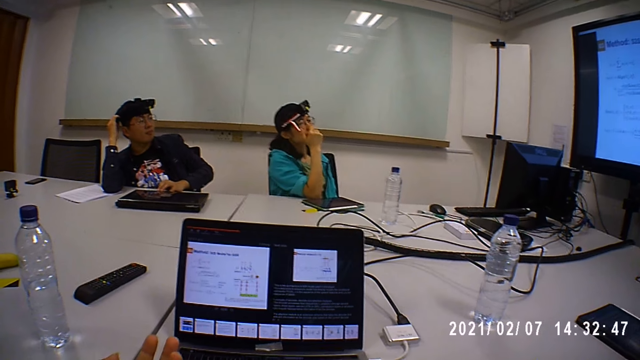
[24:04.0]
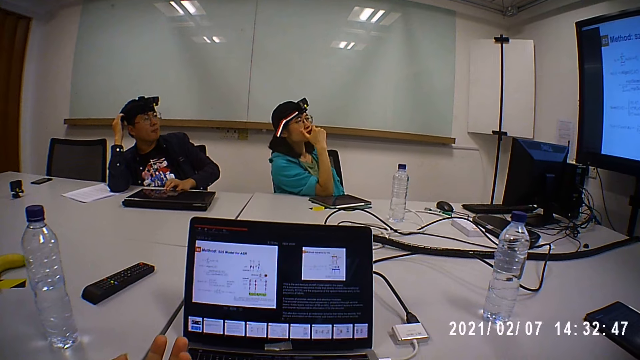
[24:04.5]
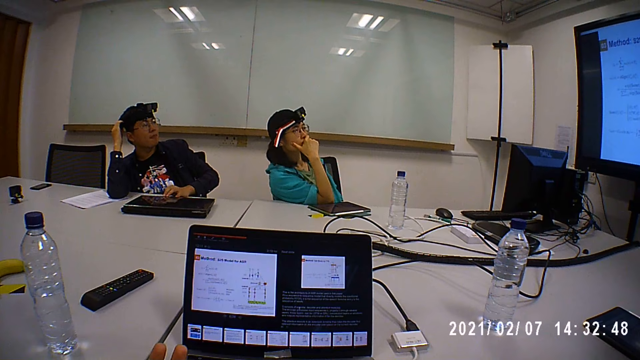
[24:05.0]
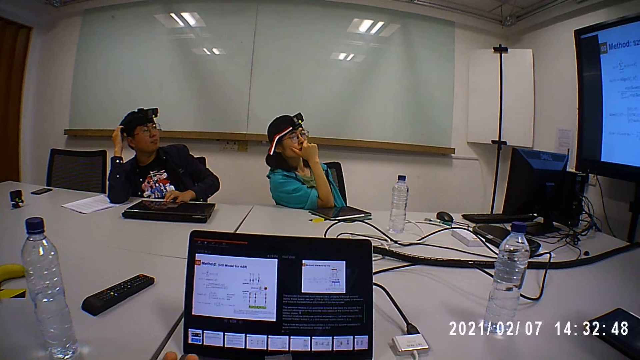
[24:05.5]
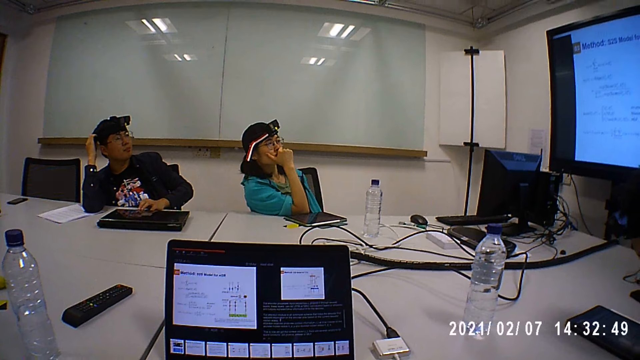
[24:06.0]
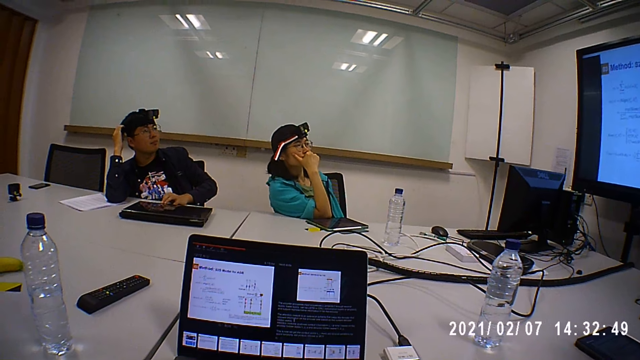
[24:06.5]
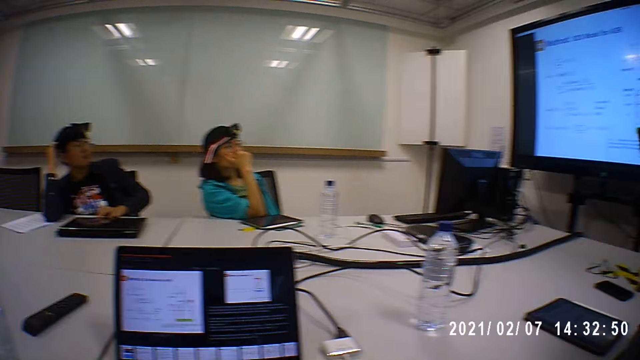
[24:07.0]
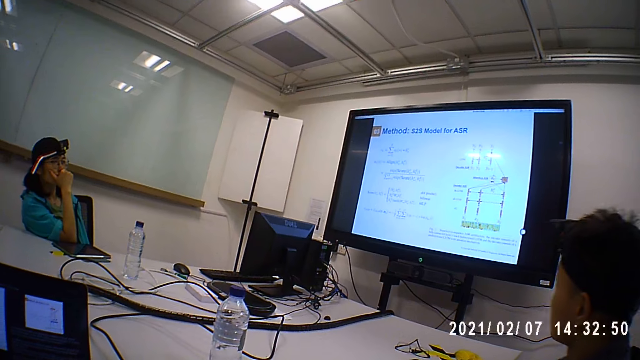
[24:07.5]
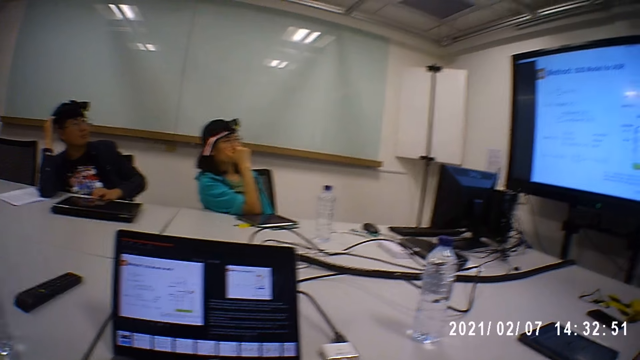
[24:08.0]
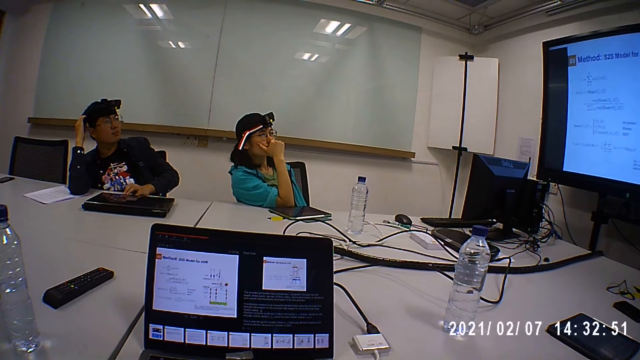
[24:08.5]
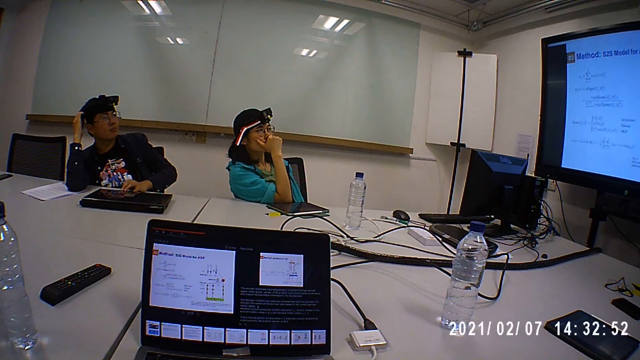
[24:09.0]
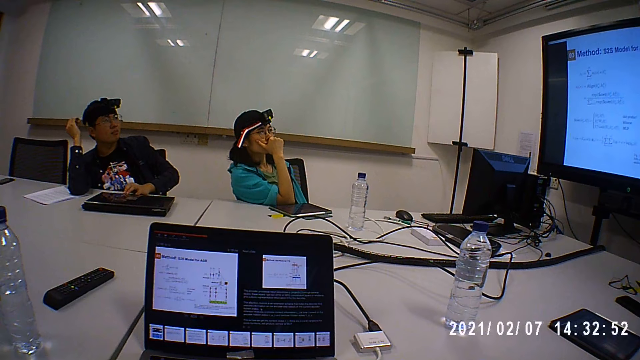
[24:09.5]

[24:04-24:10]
The person touches their mouth.

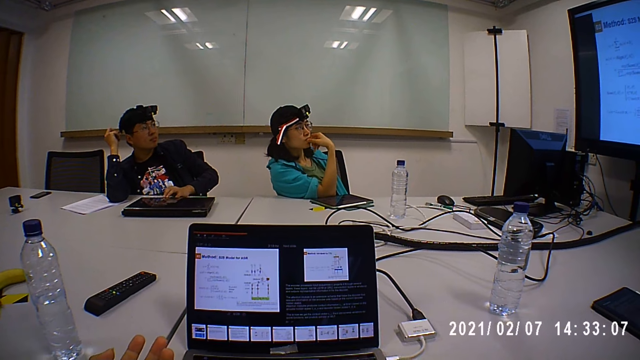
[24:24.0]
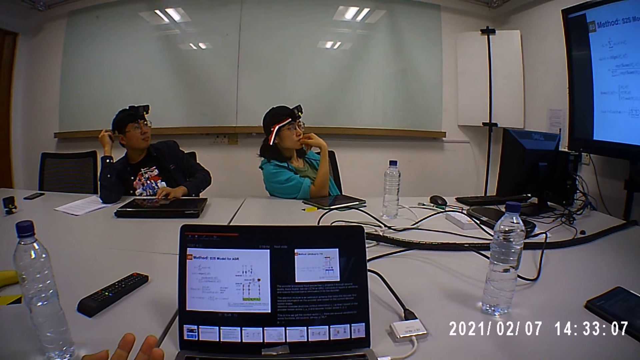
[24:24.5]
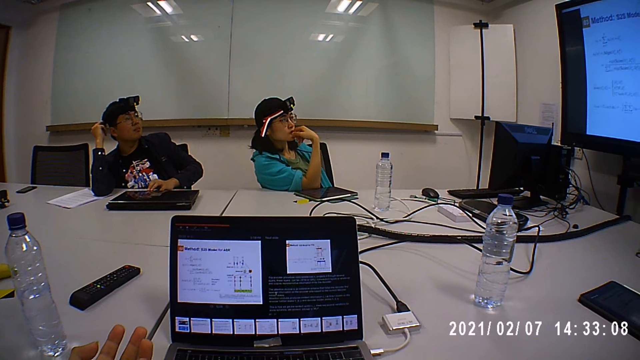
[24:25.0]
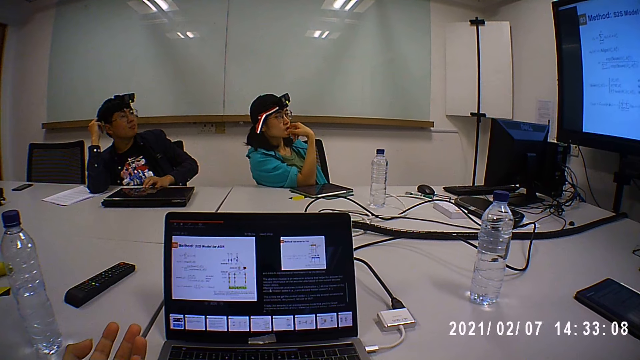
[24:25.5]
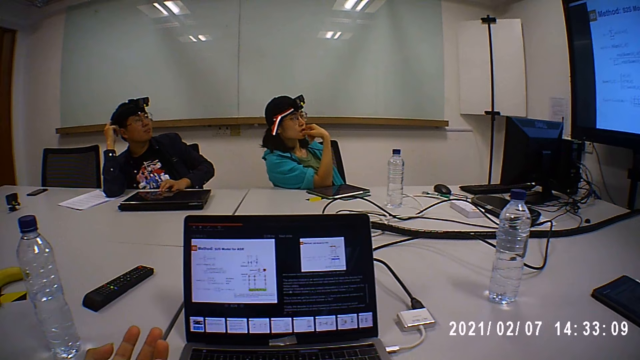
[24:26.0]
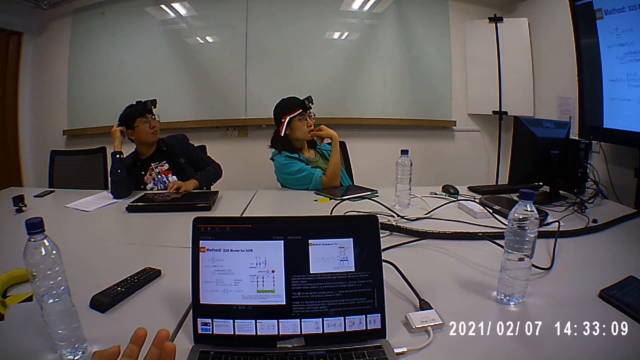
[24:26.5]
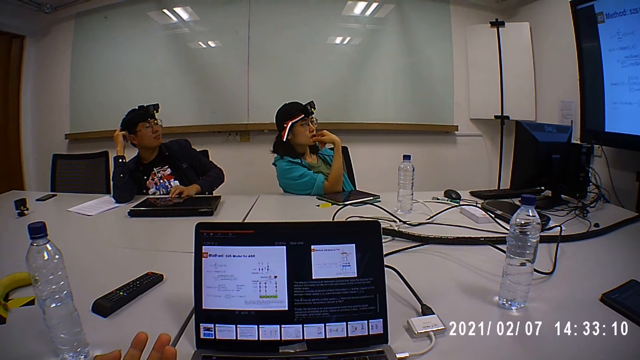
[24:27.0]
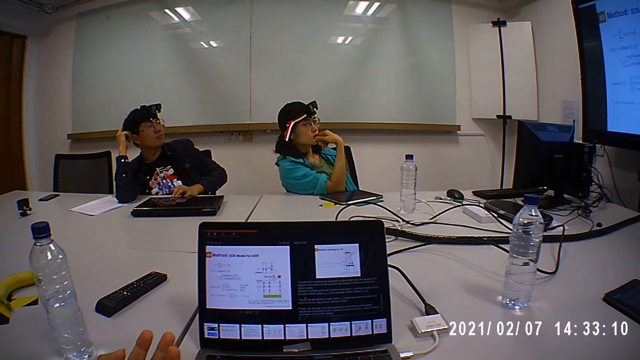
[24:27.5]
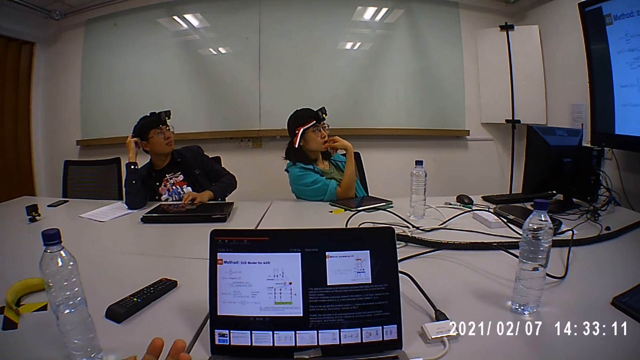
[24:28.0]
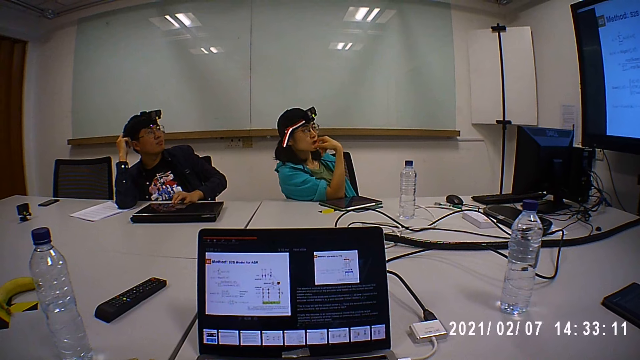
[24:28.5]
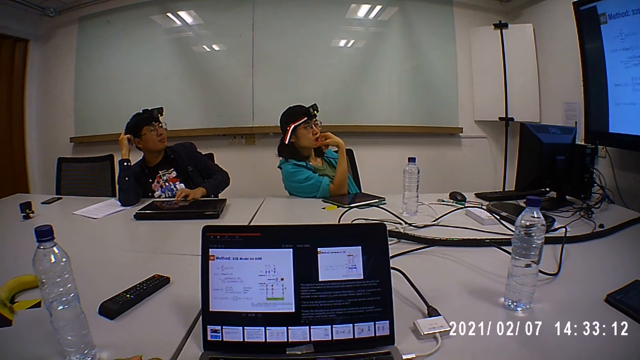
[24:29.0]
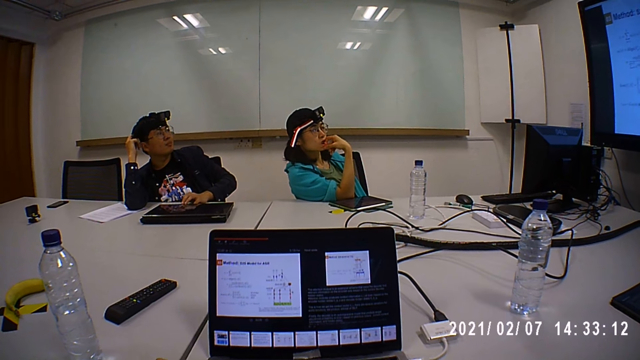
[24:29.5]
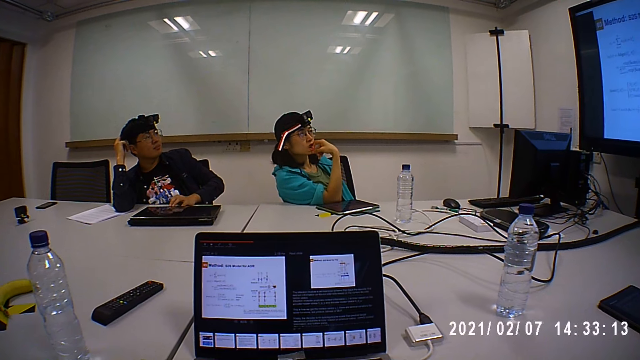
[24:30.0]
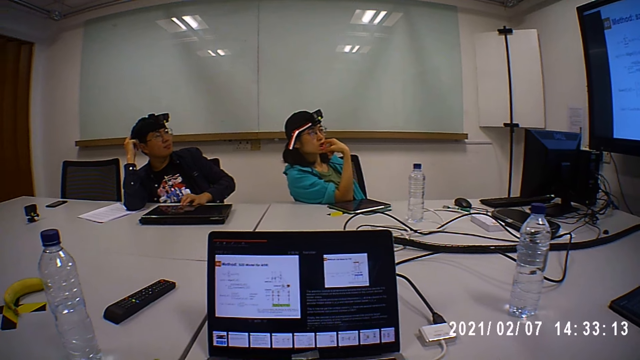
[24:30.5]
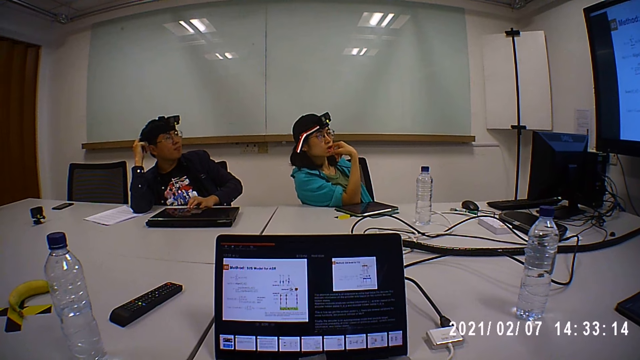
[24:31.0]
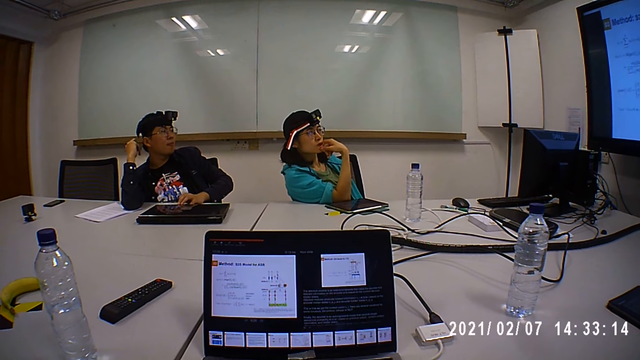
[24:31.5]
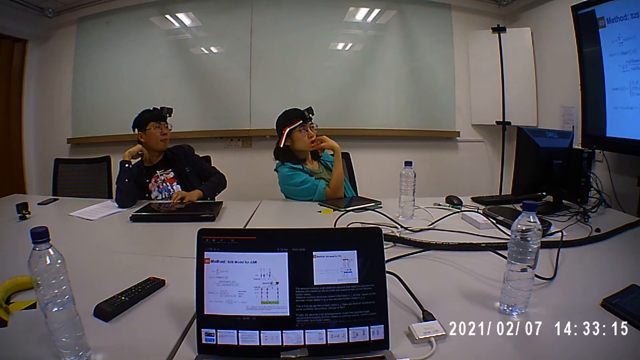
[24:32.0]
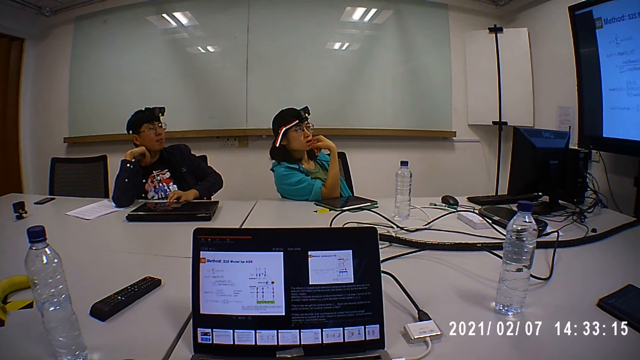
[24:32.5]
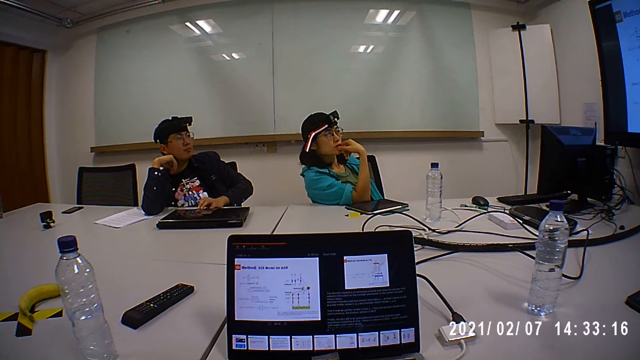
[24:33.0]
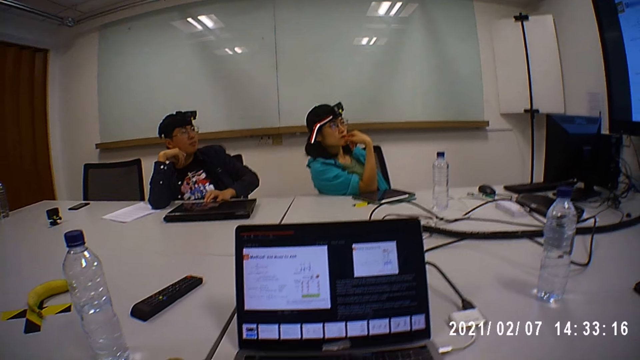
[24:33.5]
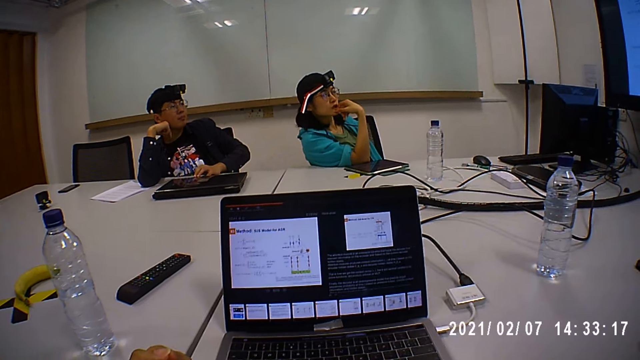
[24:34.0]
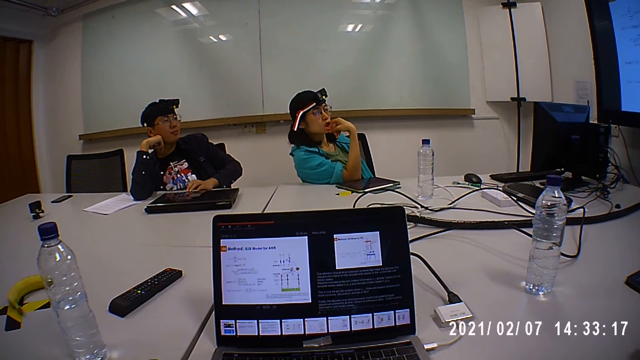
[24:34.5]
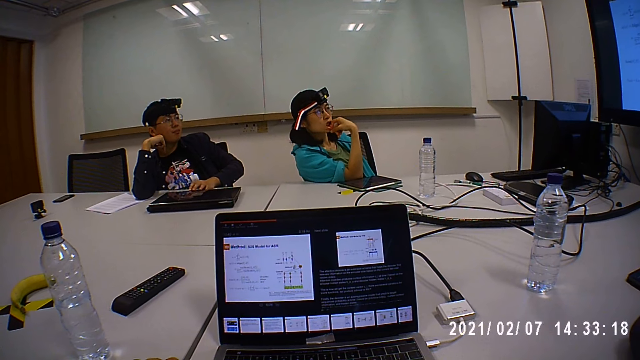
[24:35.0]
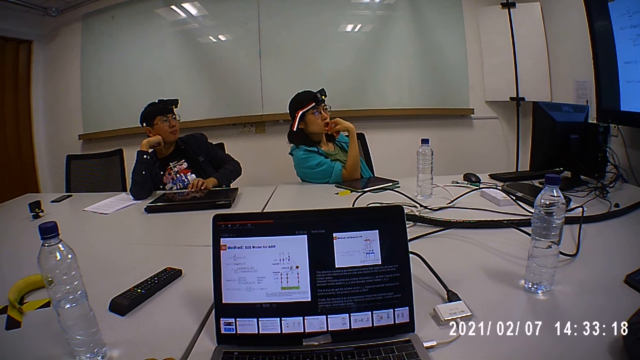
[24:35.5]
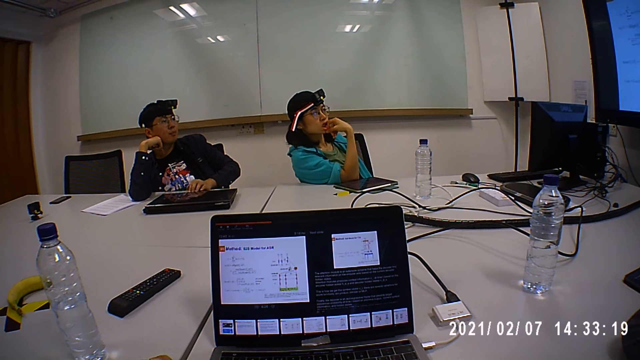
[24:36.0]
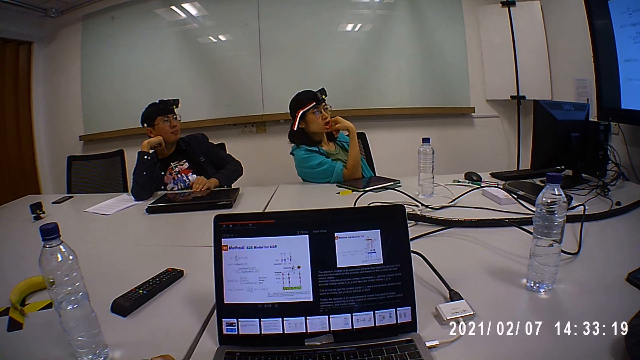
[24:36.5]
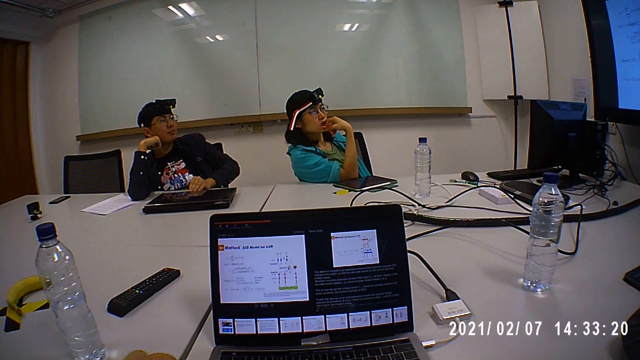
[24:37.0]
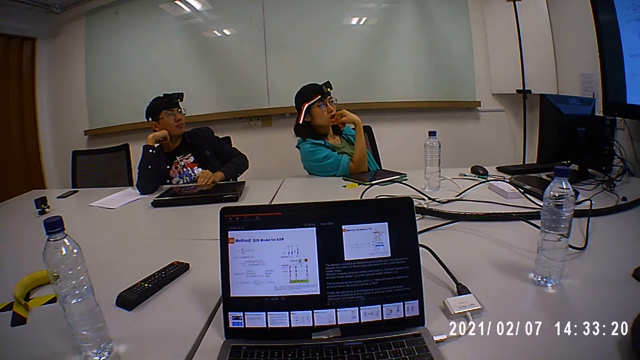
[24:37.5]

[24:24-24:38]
The camera wearer raises their hand up.
